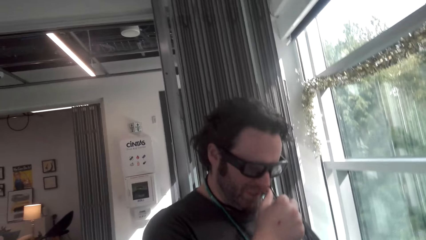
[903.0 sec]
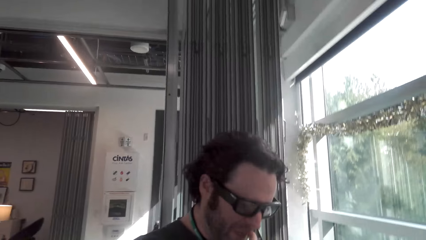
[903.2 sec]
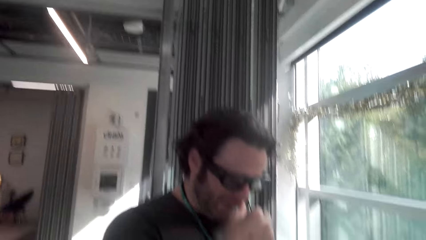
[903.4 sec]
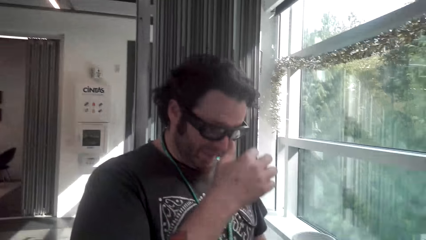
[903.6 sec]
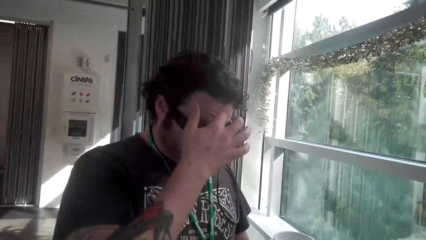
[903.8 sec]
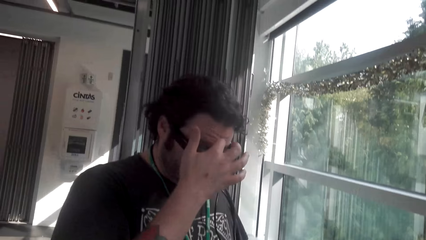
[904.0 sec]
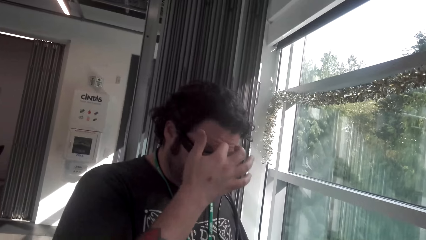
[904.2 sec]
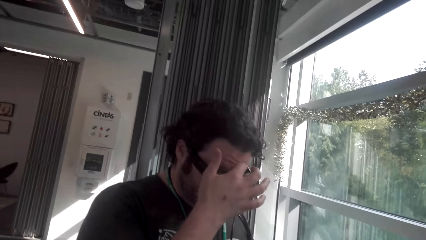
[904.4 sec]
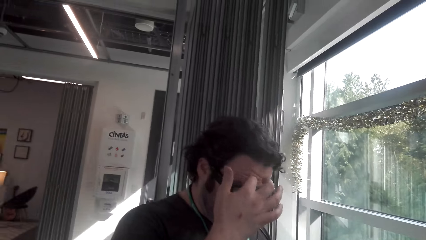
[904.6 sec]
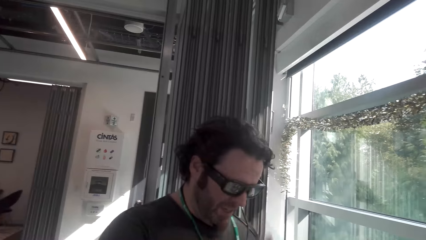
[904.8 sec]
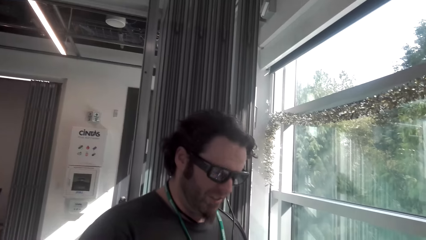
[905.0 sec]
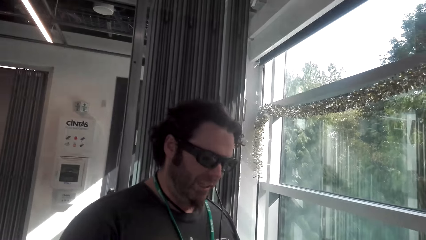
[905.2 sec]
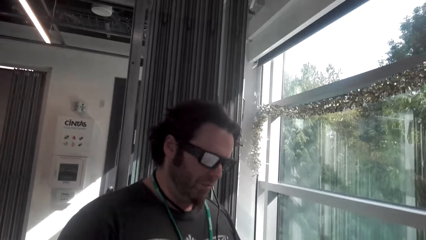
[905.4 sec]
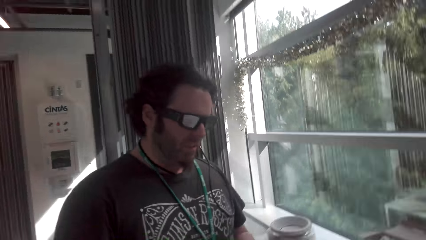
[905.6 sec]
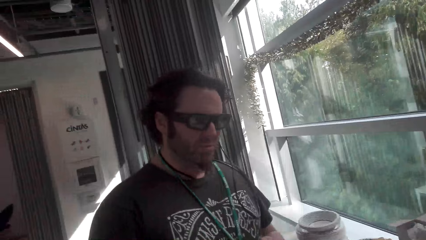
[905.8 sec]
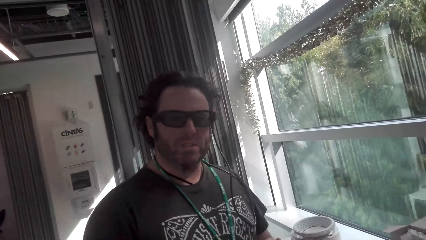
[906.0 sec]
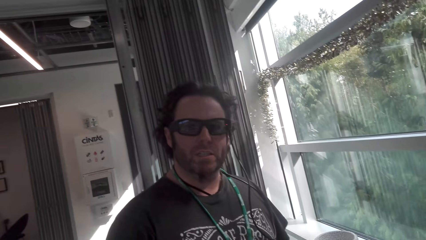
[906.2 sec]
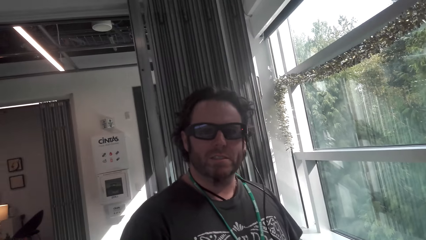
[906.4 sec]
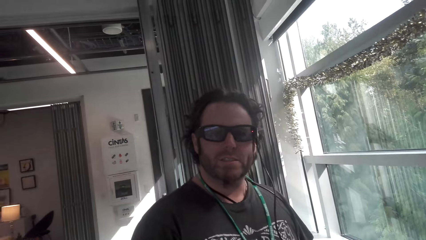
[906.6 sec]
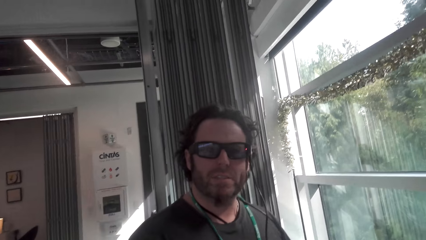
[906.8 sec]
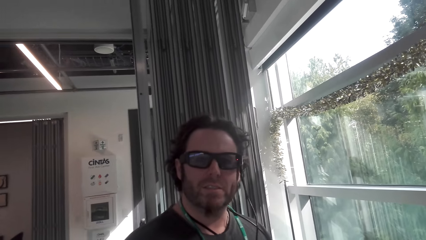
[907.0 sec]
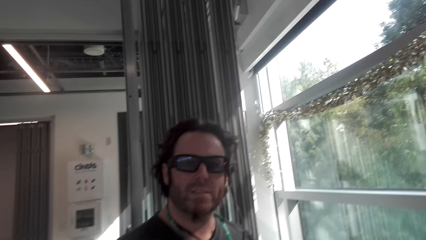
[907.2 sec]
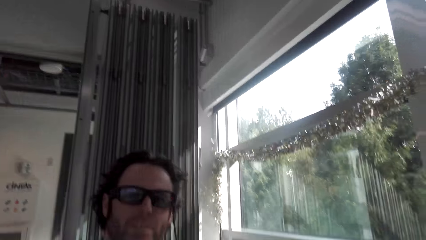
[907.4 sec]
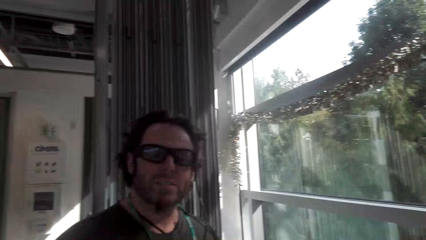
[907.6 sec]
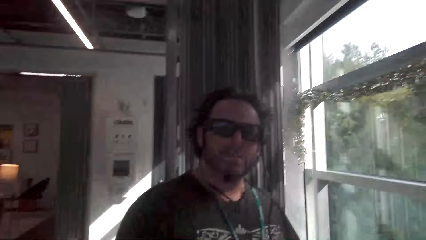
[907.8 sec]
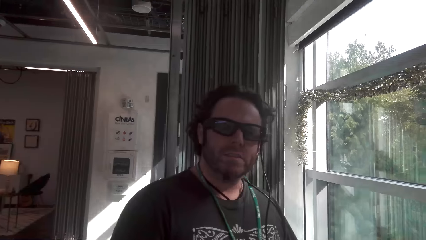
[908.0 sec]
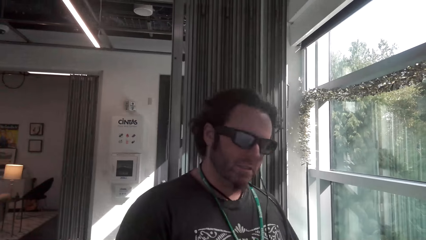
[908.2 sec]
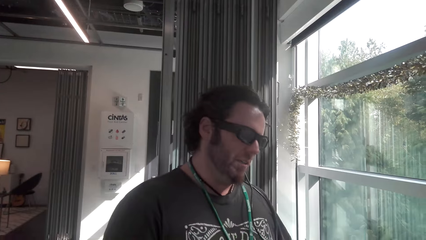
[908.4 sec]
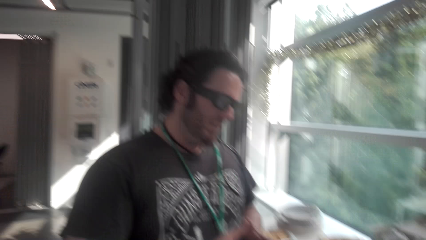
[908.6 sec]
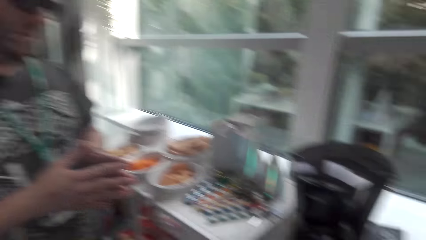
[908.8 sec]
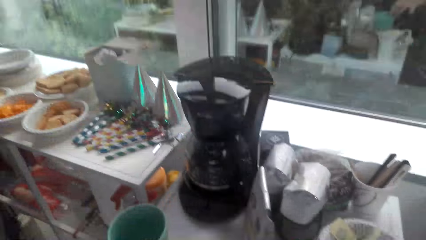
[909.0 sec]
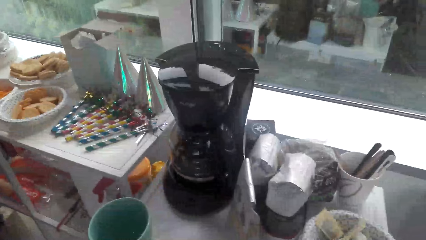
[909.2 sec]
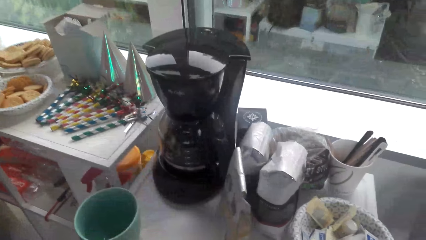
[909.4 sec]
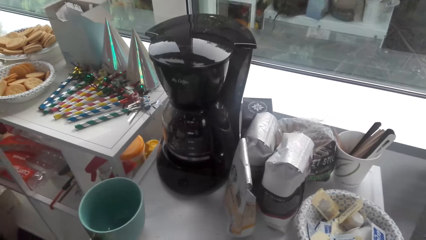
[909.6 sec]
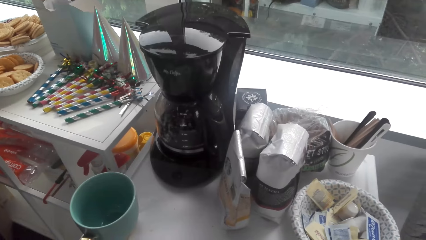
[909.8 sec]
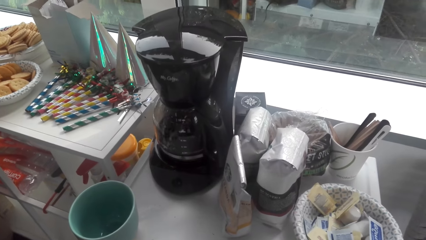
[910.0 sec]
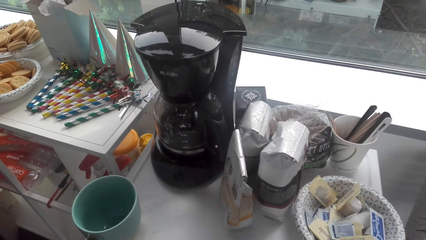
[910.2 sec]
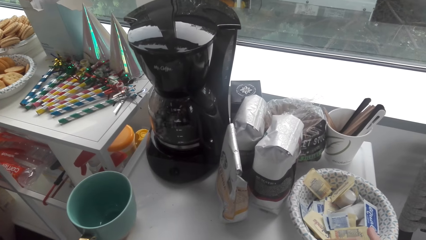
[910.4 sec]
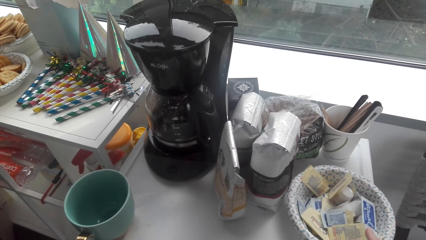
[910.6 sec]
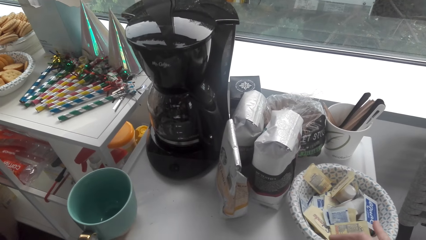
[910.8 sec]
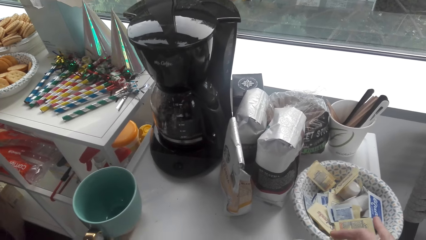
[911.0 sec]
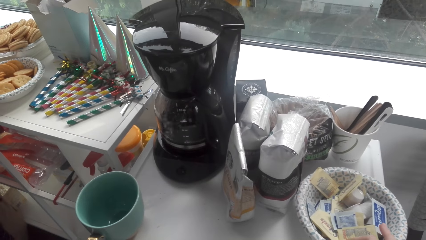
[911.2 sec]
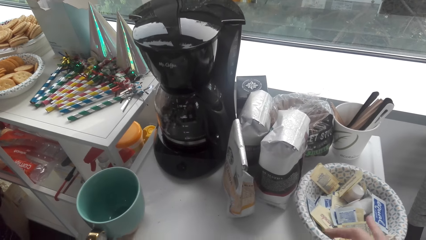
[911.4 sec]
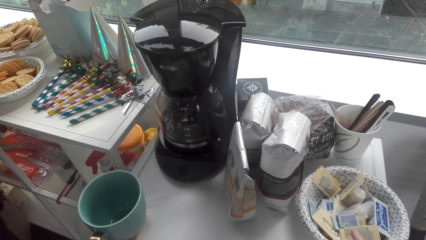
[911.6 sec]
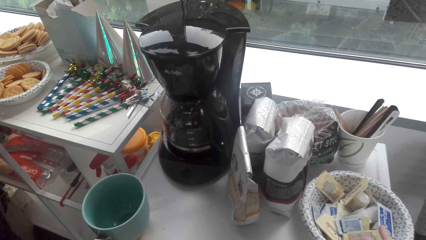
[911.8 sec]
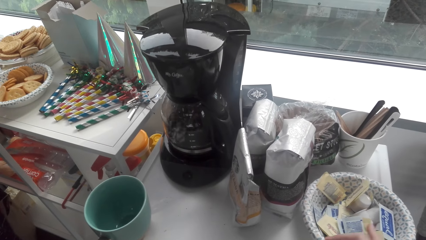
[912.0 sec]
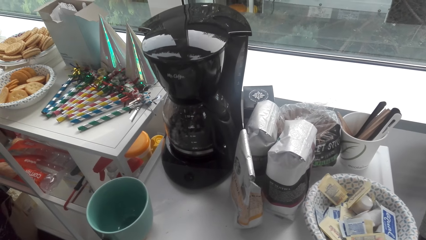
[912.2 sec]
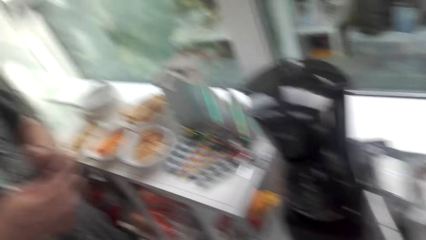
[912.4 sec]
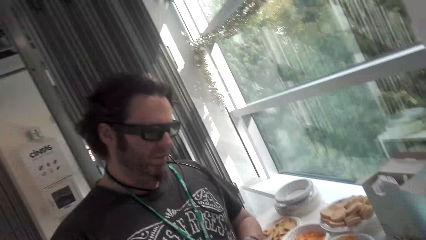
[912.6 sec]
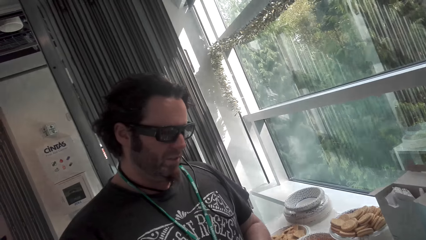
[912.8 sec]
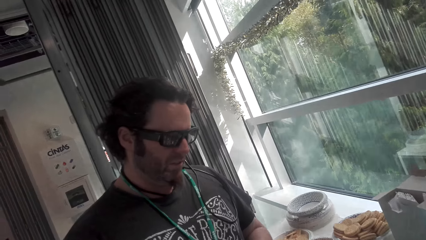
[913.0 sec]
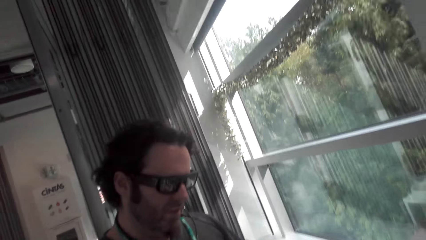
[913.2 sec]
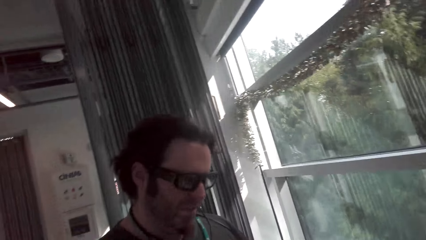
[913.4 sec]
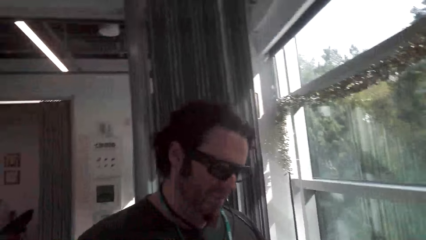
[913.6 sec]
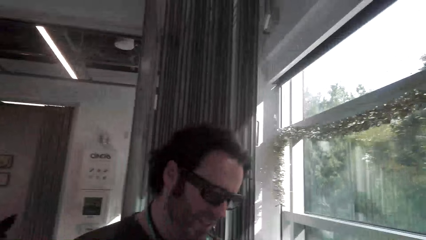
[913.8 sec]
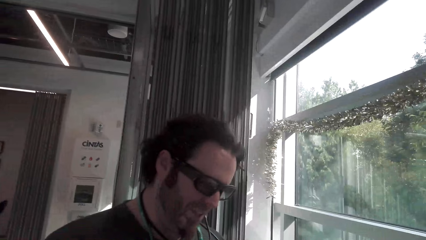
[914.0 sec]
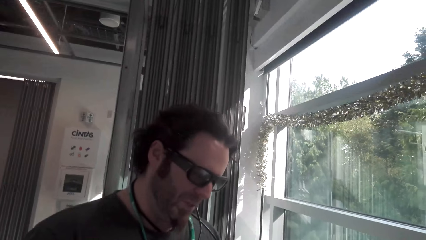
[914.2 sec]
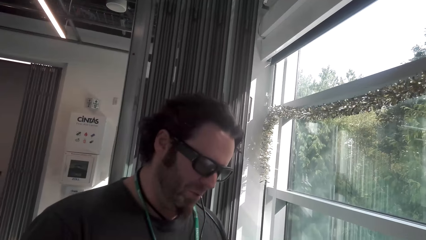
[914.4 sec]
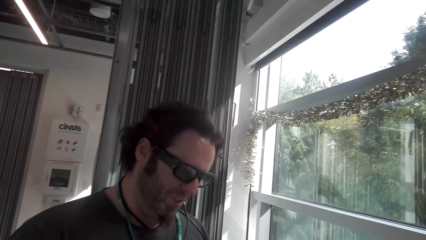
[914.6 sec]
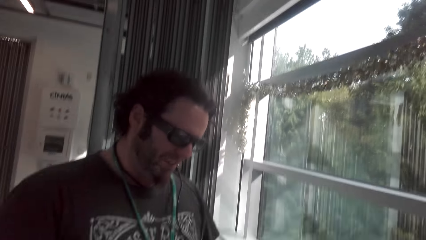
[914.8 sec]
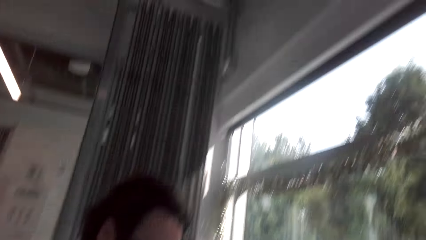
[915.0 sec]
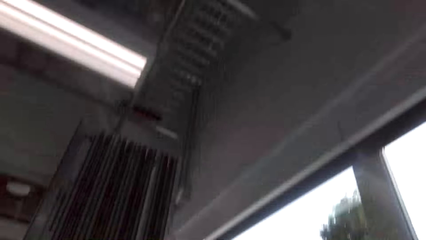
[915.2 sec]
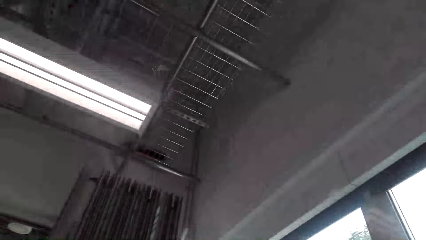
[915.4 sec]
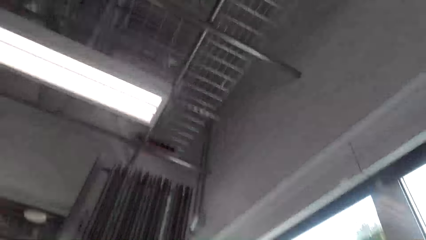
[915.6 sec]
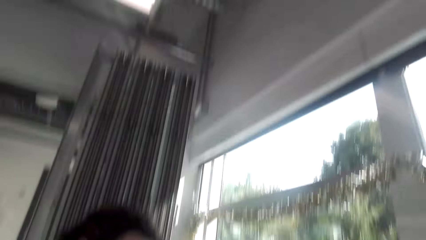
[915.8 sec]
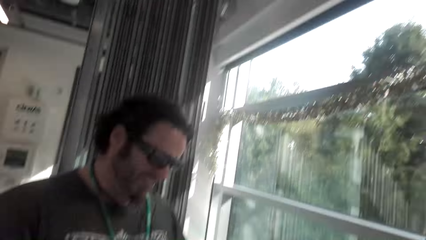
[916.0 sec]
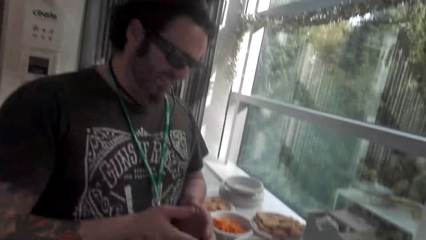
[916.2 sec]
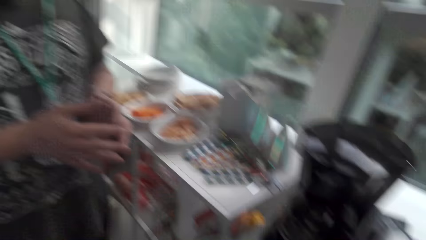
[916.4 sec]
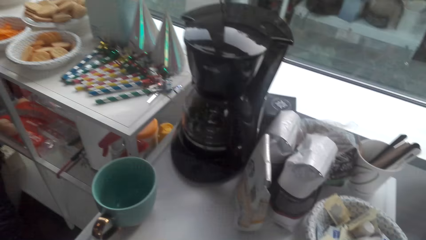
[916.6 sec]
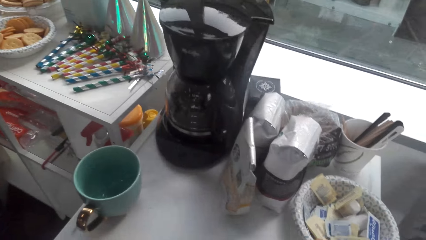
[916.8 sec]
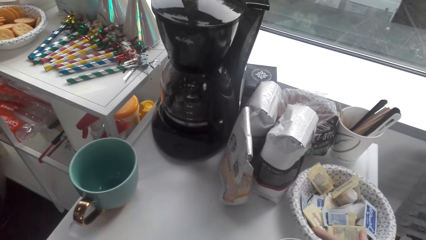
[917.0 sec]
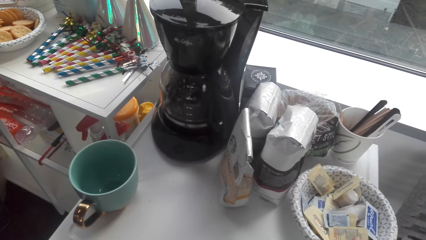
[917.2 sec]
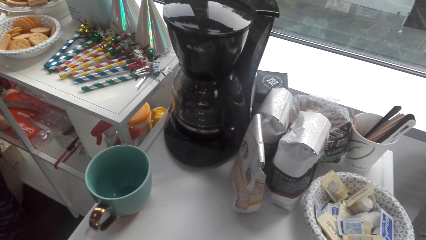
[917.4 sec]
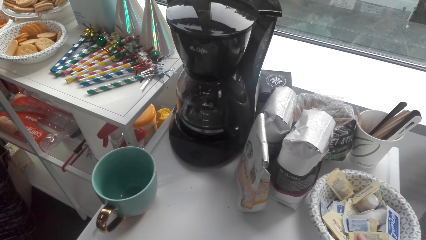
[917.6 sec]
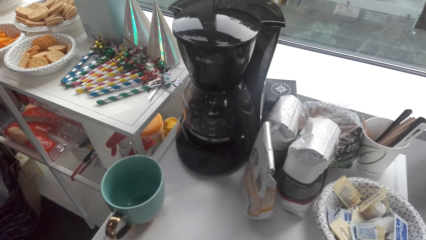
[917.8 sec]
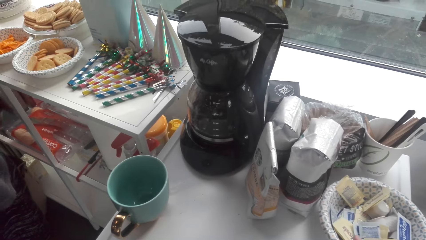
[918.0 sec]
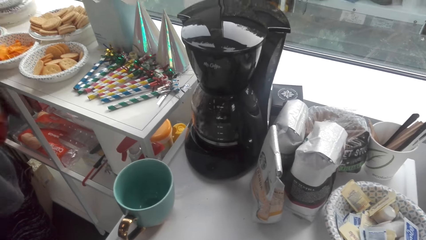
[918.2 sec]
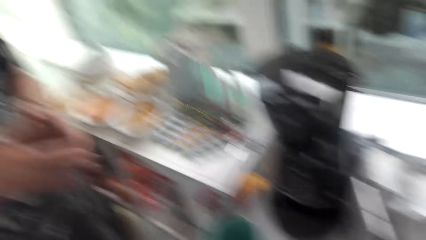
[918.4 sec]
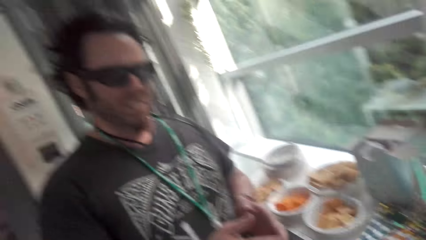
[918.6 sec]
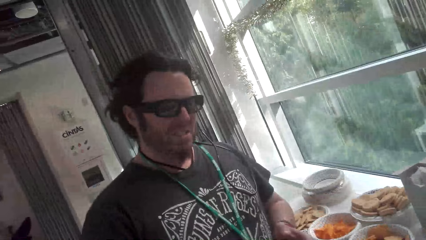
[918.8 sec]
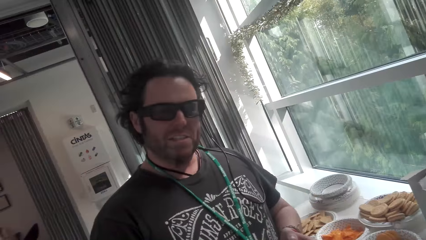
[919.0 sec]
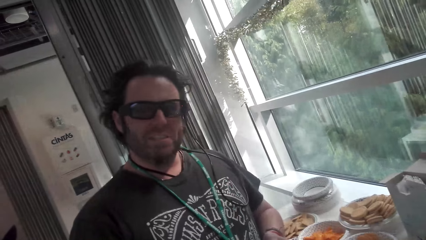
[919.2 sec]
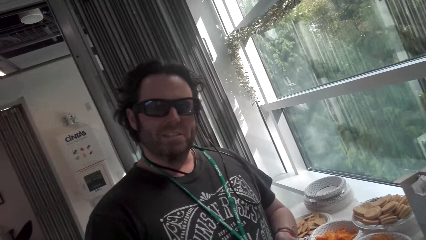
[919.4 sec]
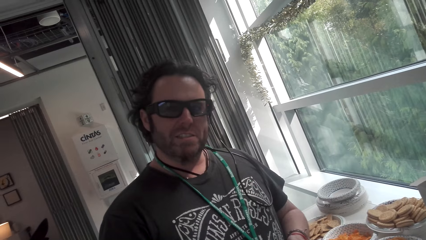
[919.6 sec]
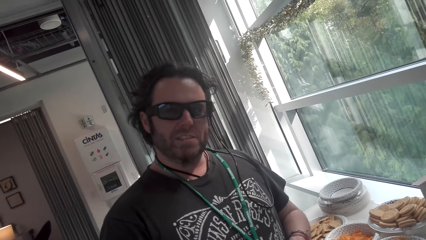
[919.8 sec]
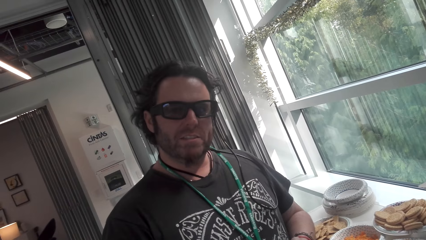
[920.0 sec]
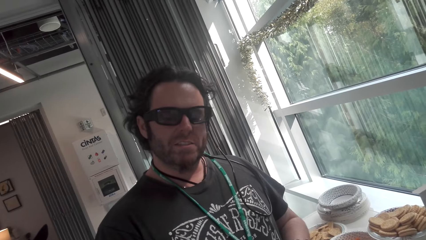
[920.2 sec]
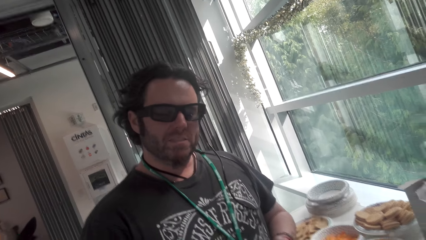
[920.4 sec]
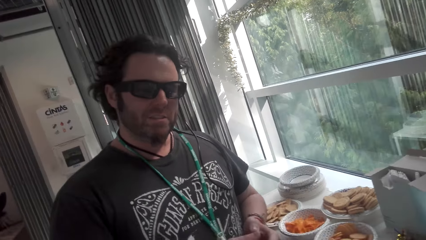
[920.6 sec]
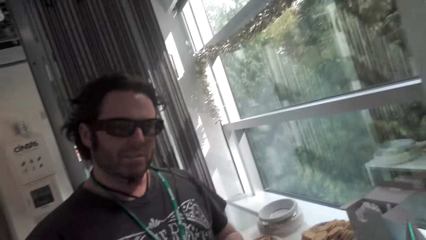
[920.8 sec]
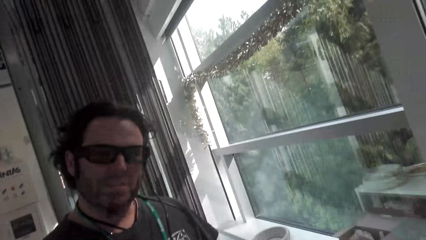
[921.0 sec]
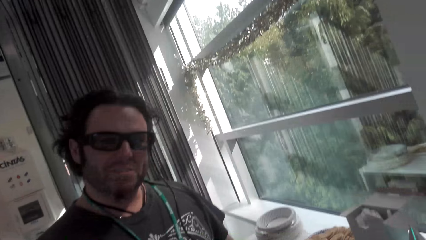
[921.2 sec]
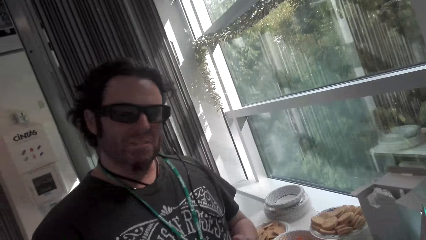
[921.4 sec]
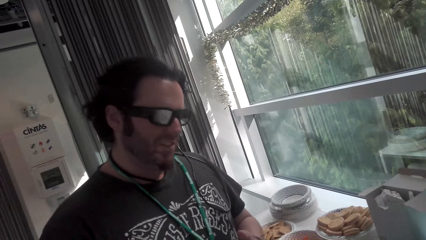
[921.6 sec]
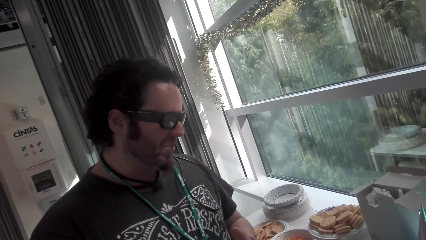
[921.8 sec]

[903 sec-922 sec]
A man converses with the camera wearer. The man touches his forehead. The camera wearer converses with the man. The man converses with the camera wearer. The camera wearer looks at the tea. They look at the man. The man converses with the camera wearer. The camera wearer looks around the house. They converse with the man. They look at the man.
